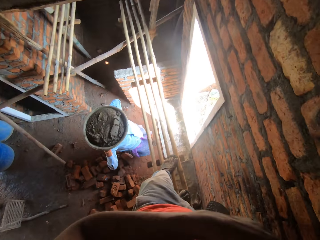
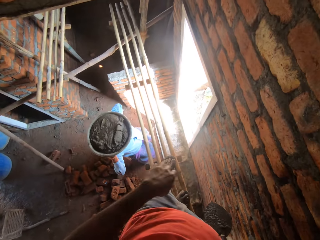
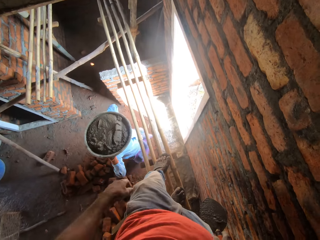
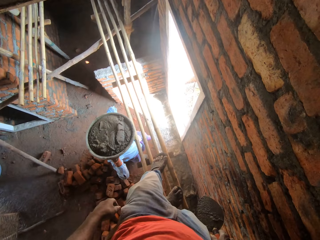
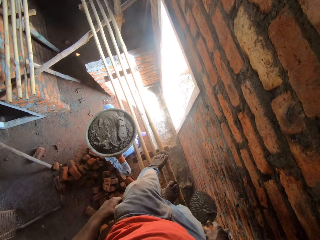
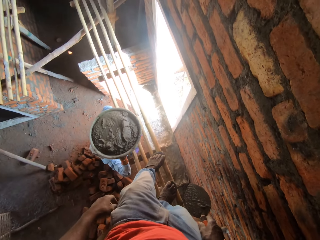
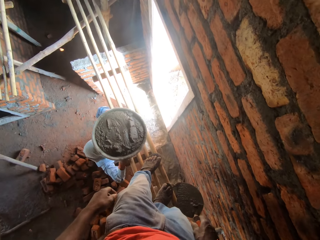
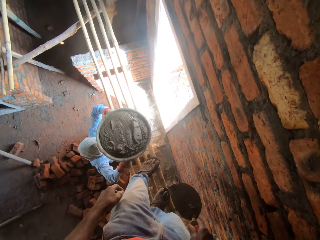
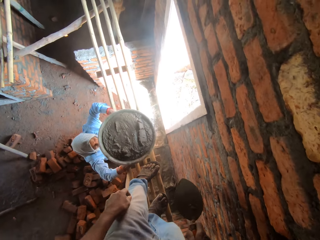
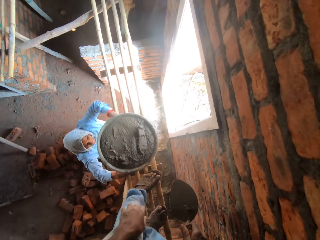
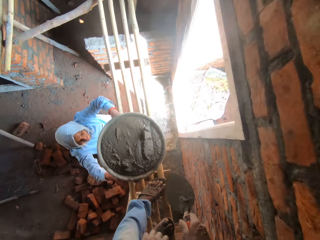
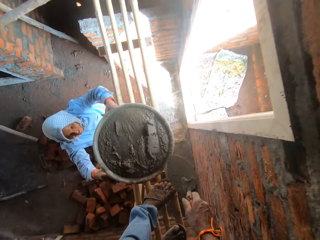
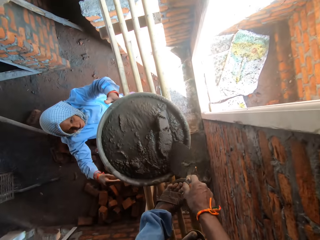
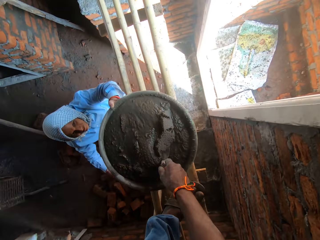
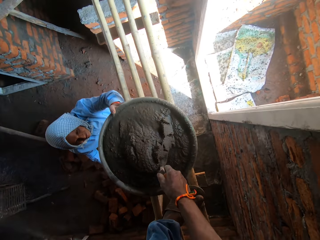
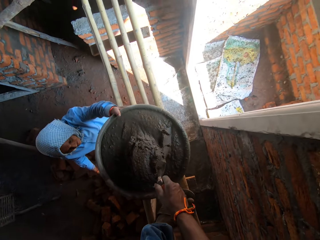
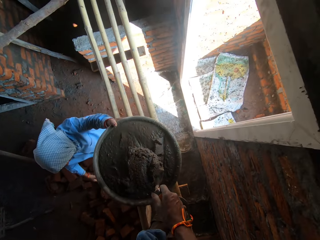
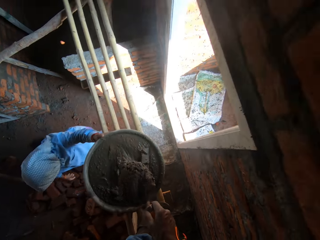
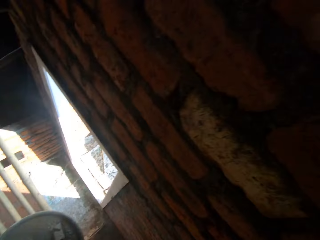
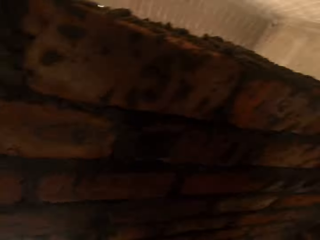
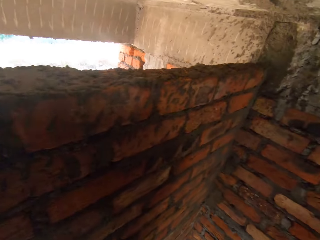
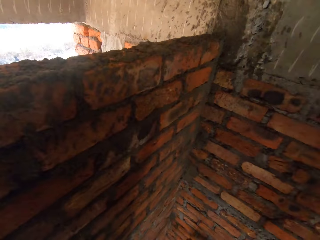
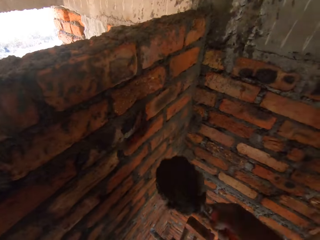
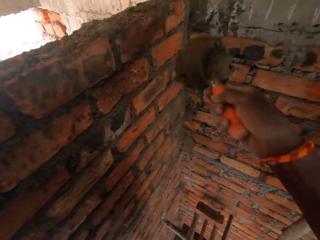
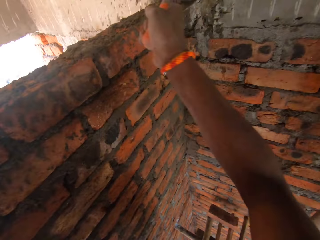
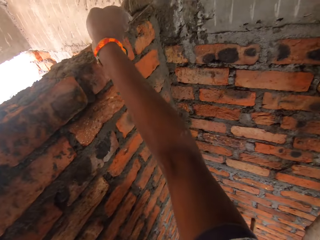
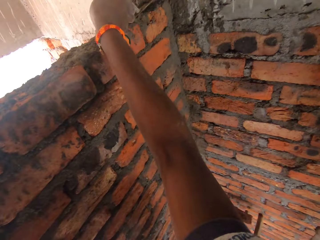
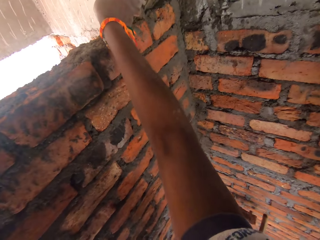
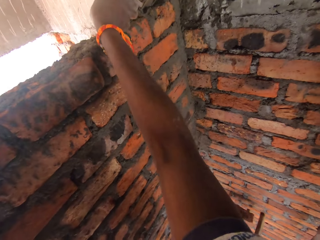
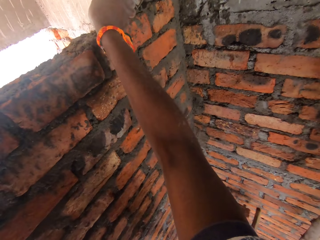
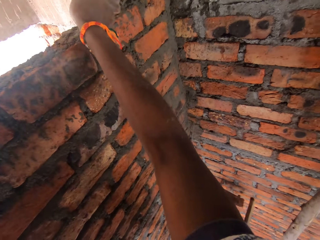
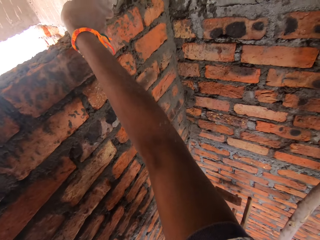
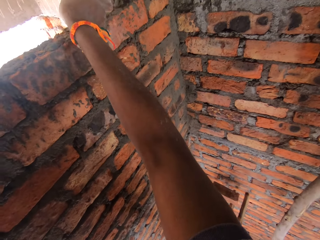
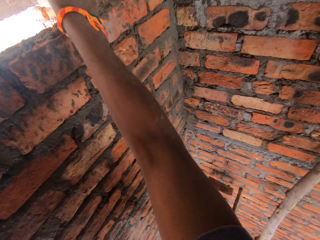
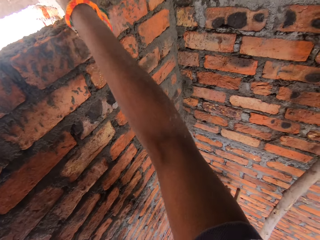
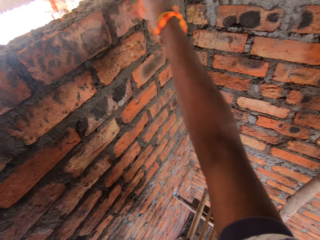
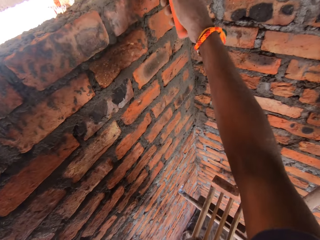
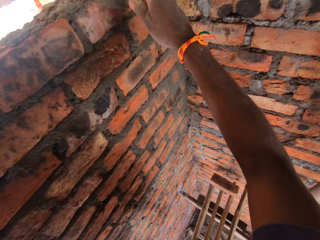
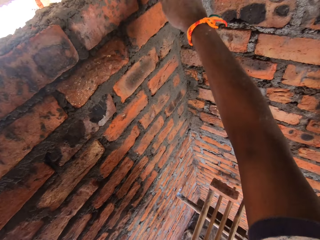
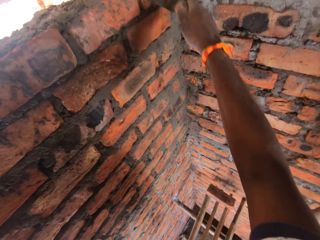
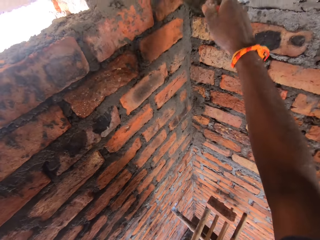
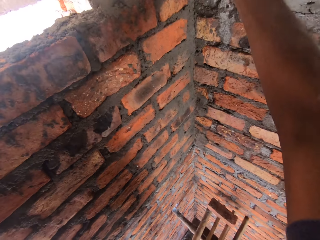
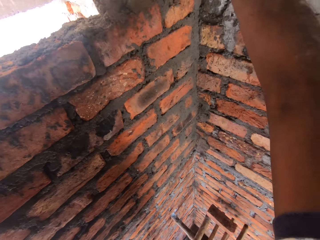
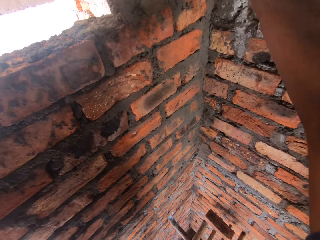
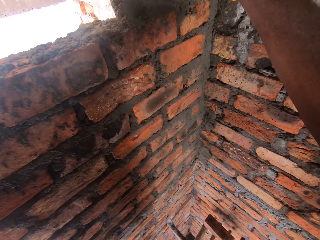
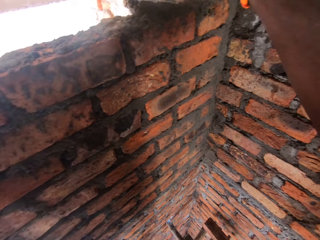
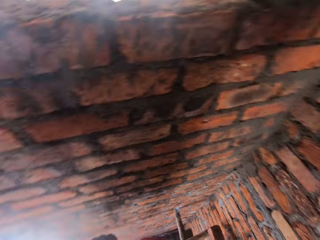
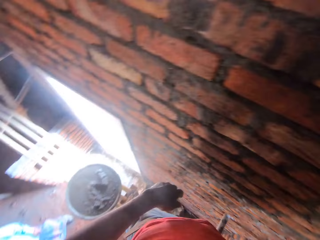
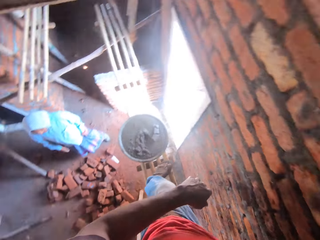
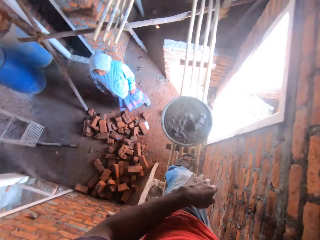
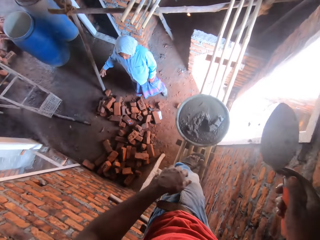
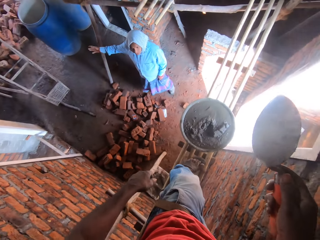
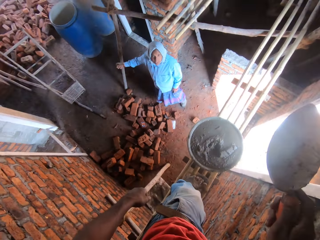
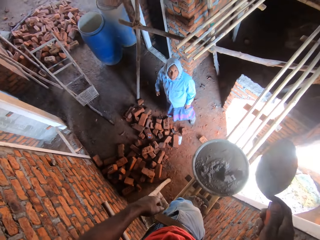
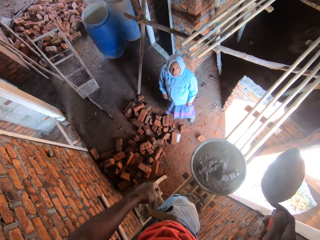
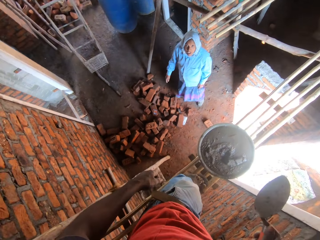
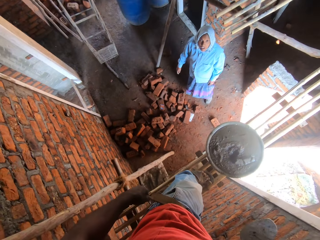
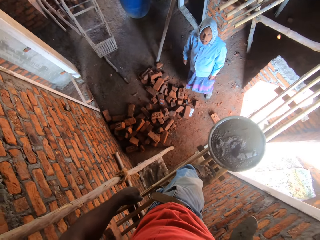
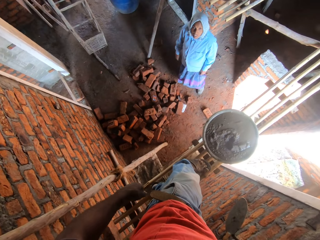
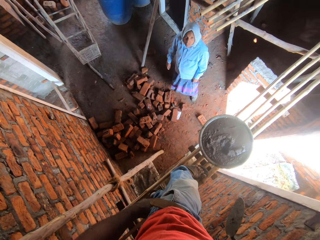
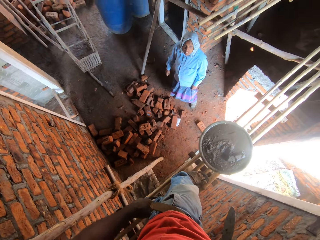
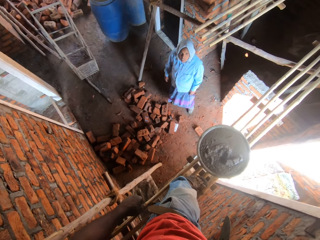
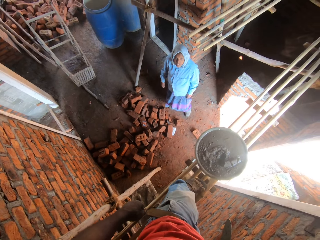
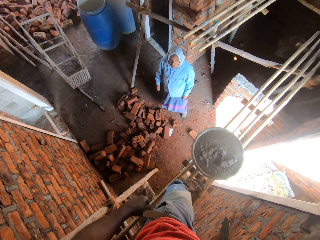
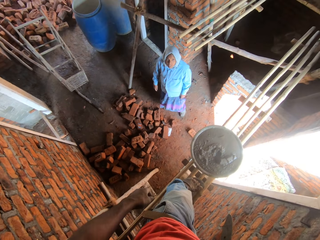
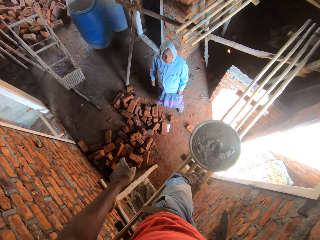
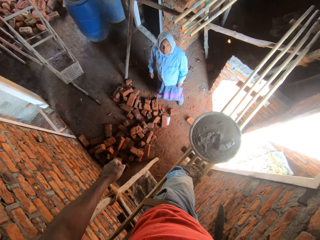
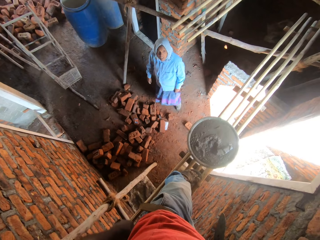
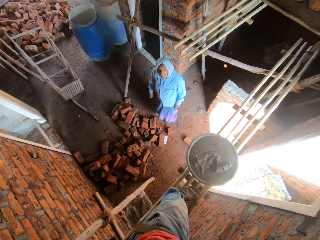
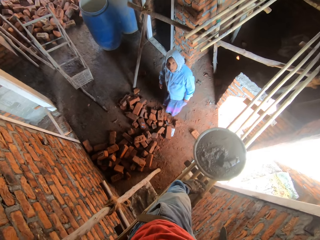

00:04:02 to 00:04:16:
A woman puts the platter on the wood. The woman drops a basin on the ladder. The camera wearer puts the trowel in the cement. They bend down, pick up cement from the platter, and turn right. They put cement on the bricks. They turn left. They converse with the woman. They throw the cement on the platter.

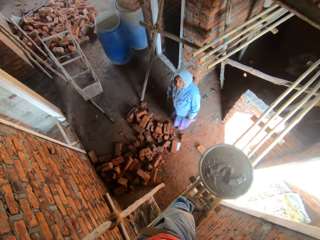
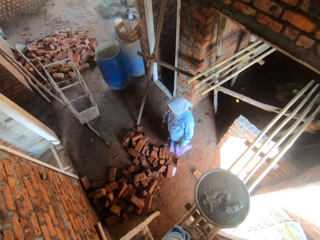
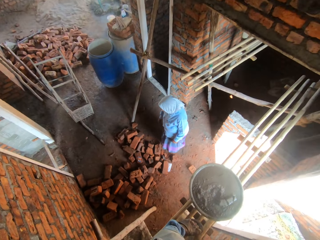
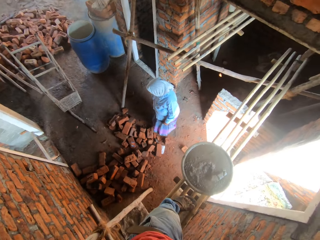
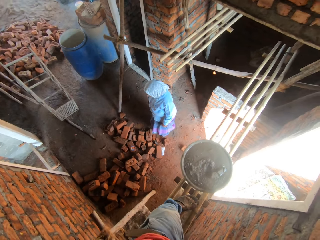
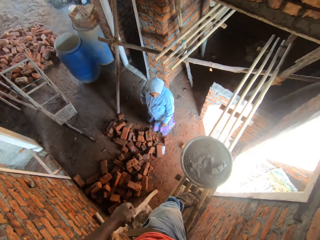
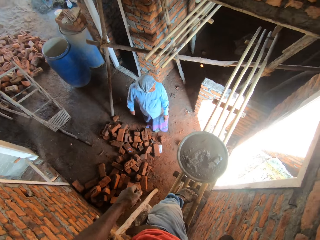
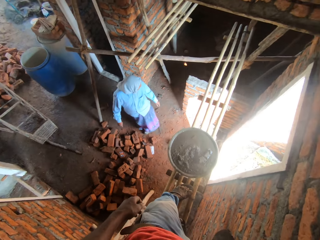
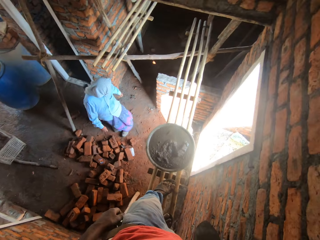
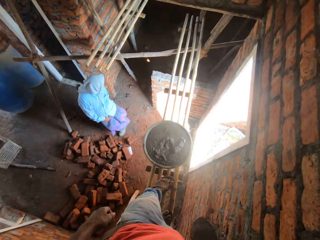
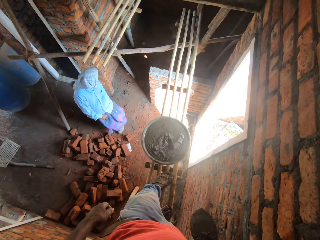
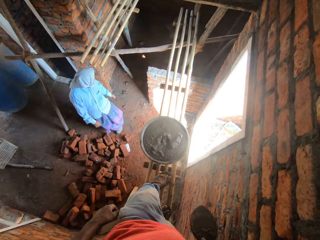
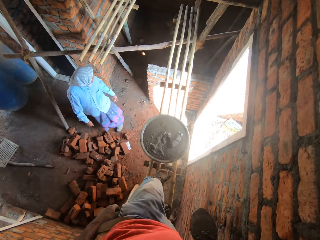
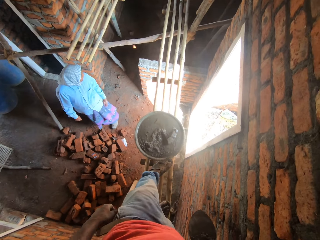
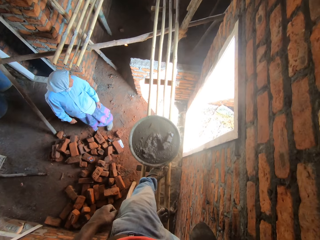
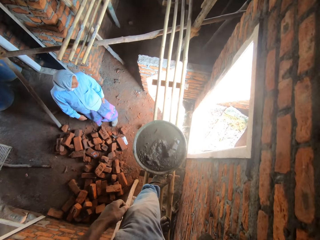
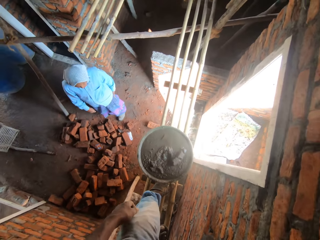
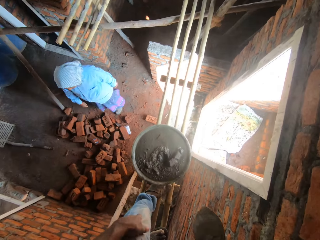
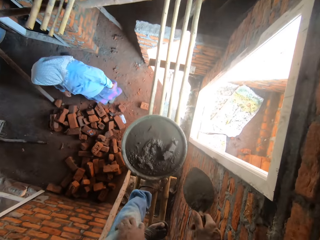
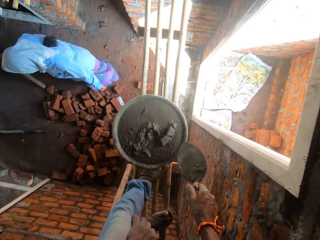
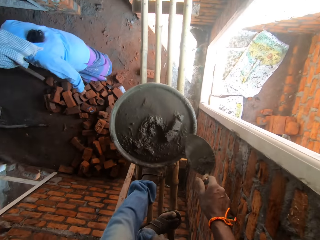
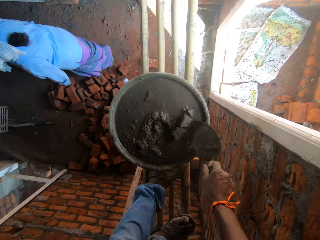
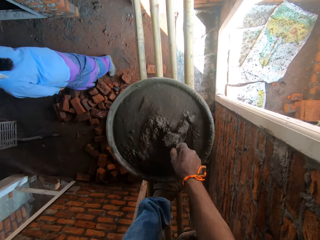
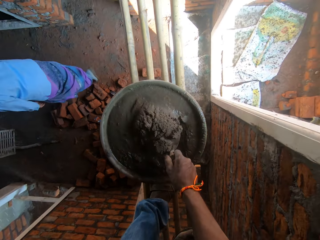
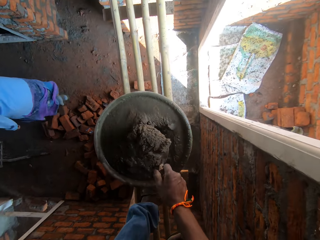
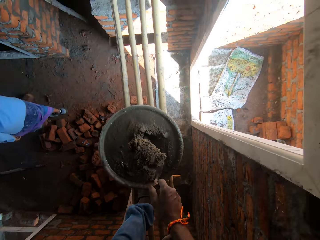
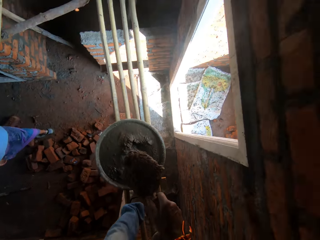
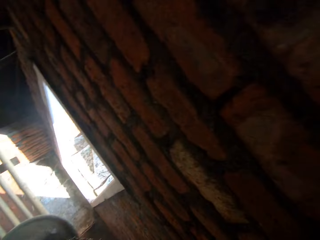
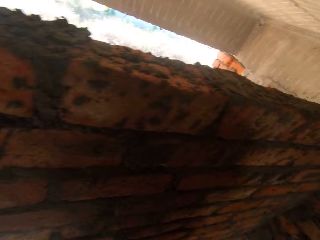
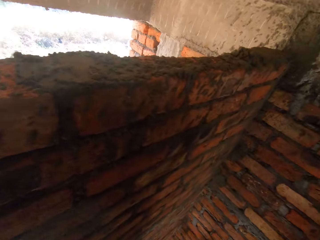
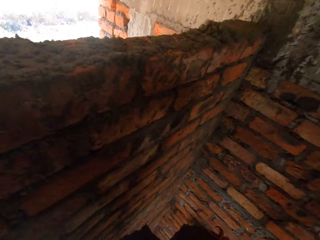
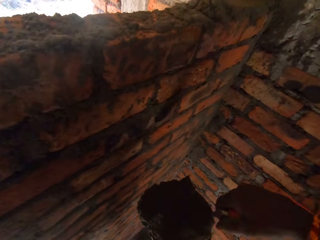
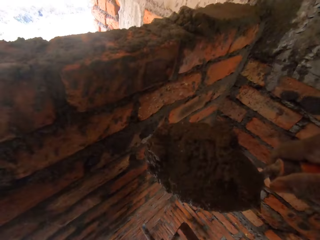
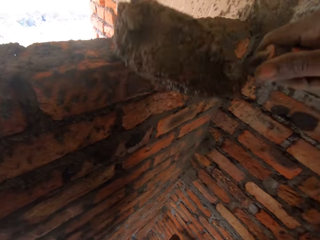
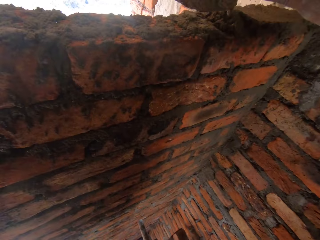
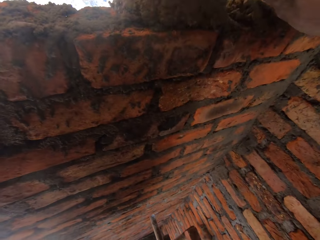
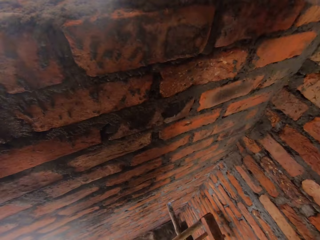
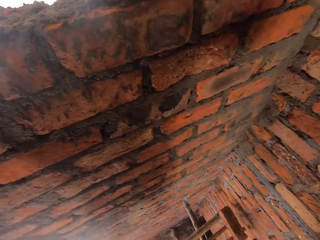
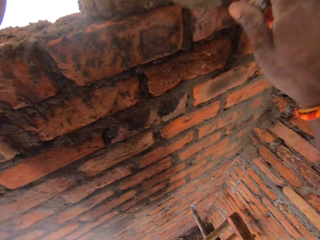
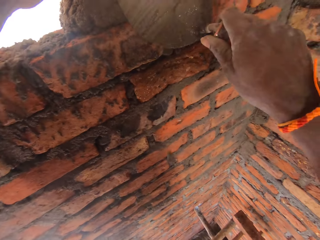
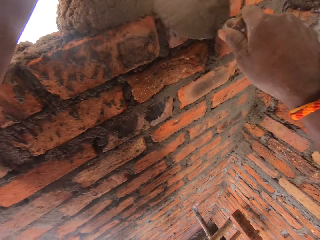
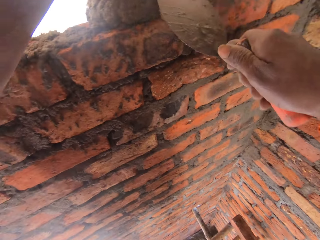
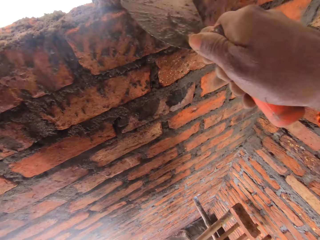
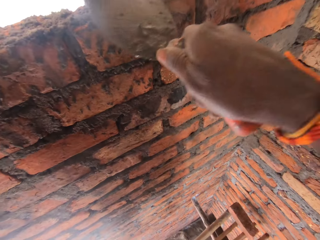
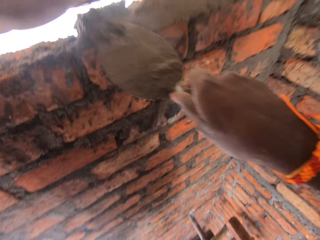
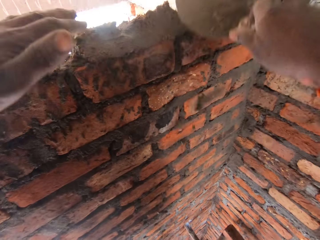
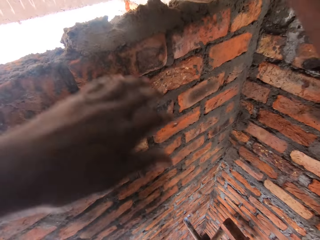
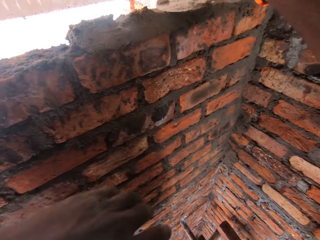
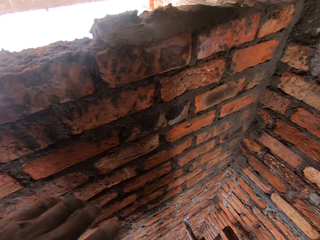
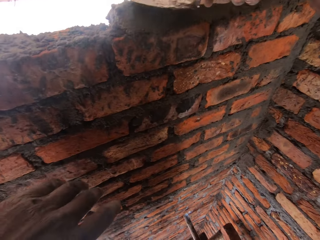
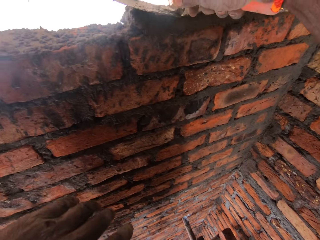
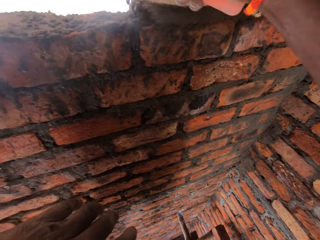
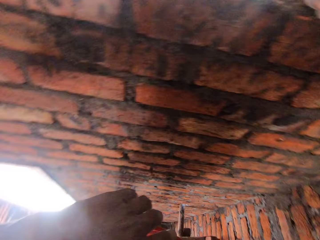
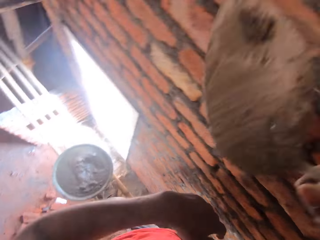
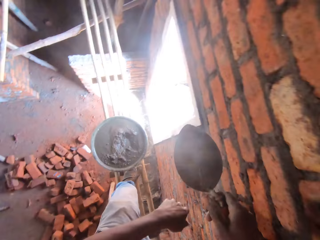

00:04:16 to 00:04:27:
A woman looks around. The camera wearer bends down. They put the trowel in the cement or concrete, pick up cement from the platter, and turn right. They place concrete on the wall. They apply concrete on the wall.
